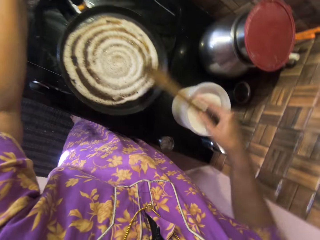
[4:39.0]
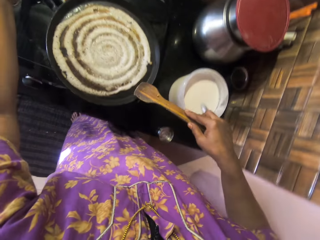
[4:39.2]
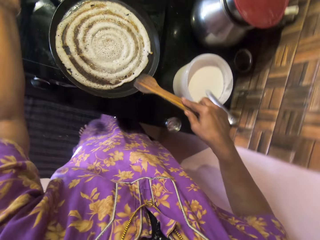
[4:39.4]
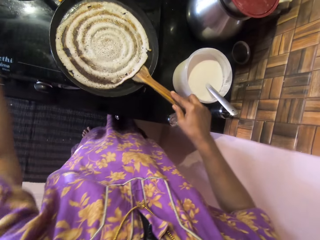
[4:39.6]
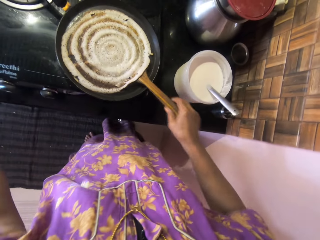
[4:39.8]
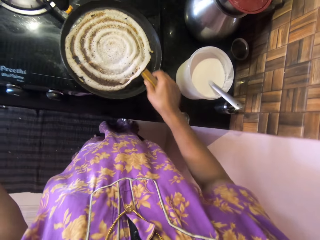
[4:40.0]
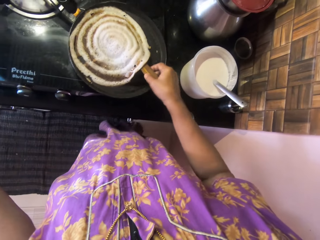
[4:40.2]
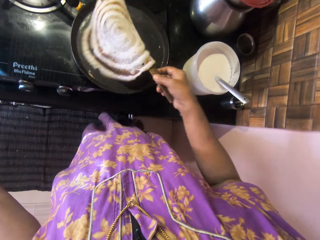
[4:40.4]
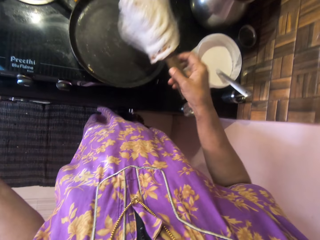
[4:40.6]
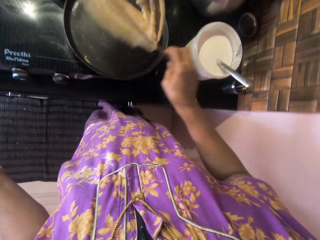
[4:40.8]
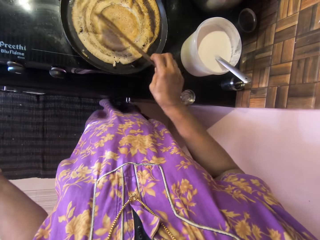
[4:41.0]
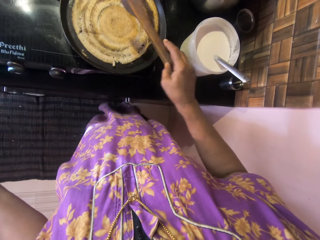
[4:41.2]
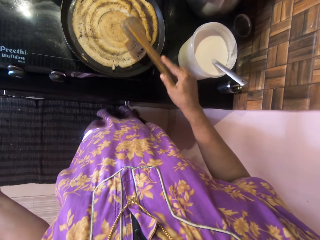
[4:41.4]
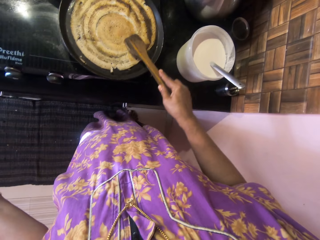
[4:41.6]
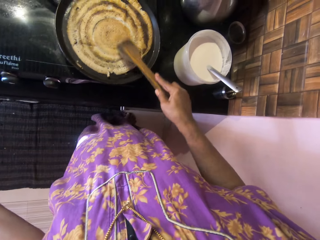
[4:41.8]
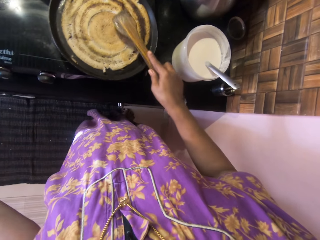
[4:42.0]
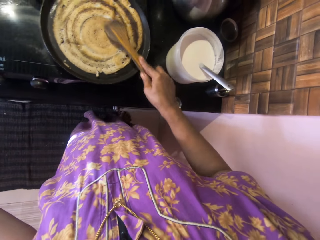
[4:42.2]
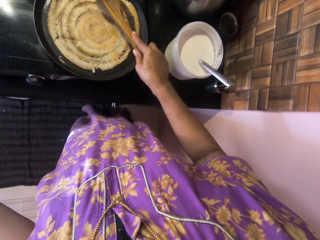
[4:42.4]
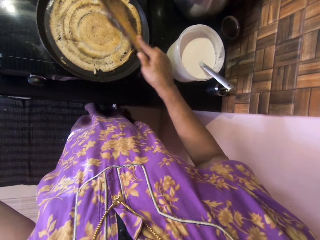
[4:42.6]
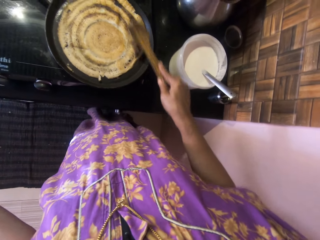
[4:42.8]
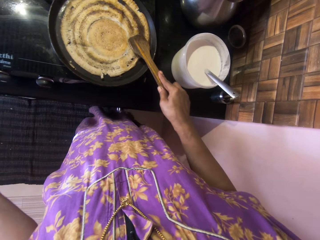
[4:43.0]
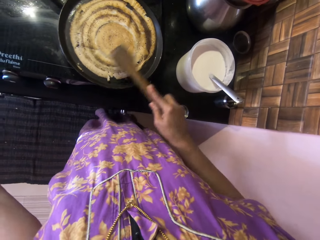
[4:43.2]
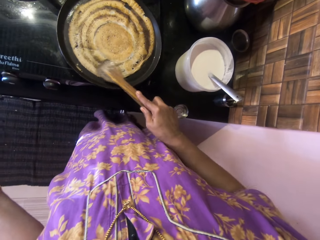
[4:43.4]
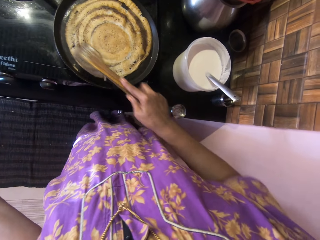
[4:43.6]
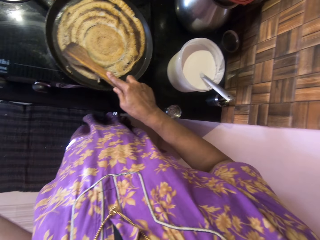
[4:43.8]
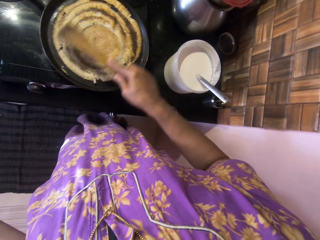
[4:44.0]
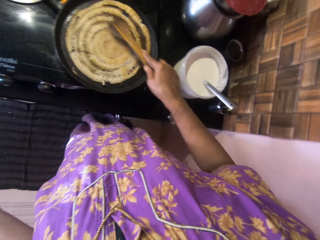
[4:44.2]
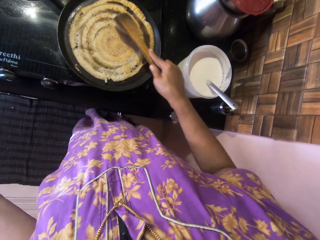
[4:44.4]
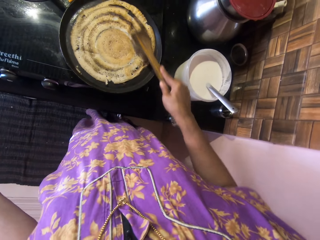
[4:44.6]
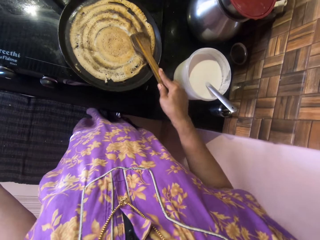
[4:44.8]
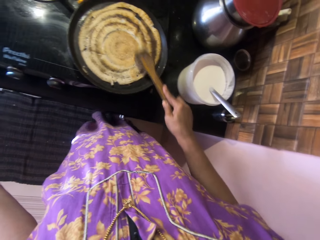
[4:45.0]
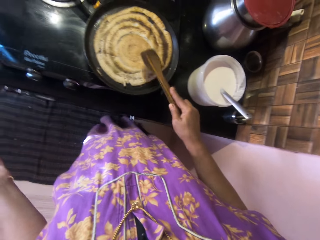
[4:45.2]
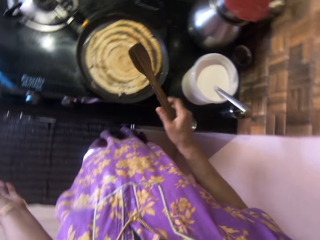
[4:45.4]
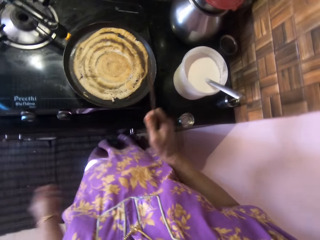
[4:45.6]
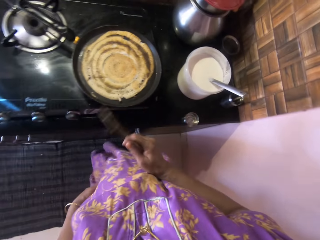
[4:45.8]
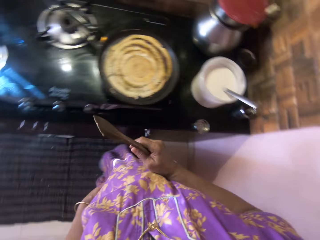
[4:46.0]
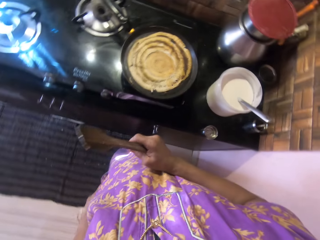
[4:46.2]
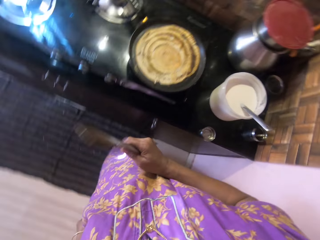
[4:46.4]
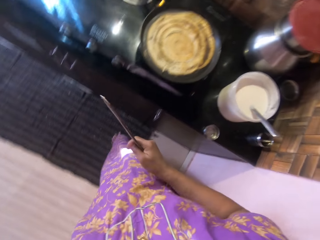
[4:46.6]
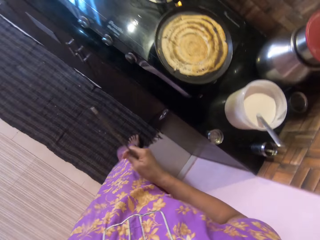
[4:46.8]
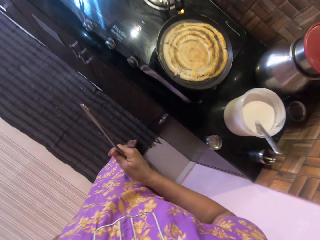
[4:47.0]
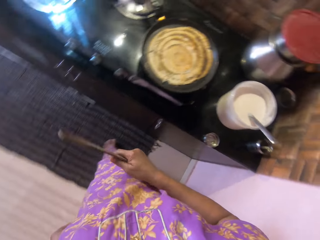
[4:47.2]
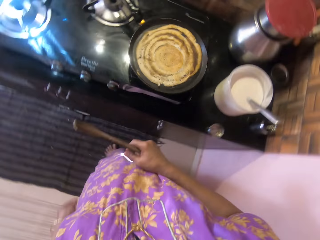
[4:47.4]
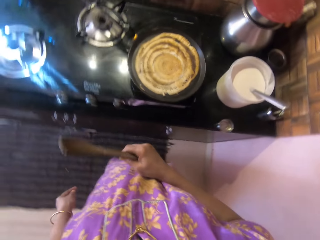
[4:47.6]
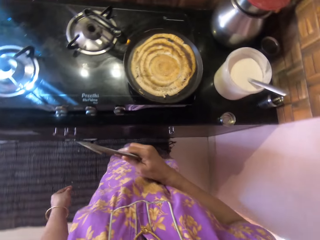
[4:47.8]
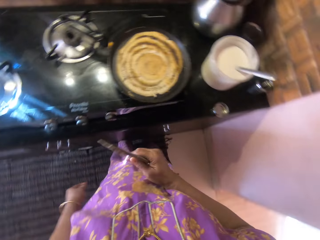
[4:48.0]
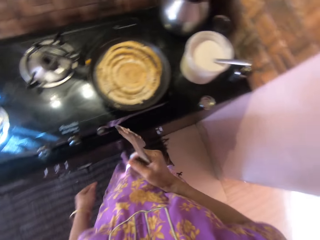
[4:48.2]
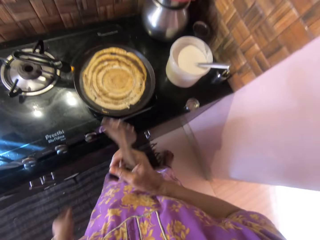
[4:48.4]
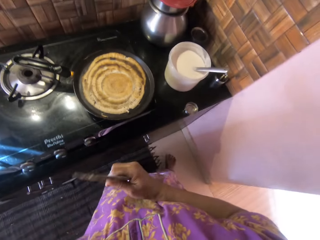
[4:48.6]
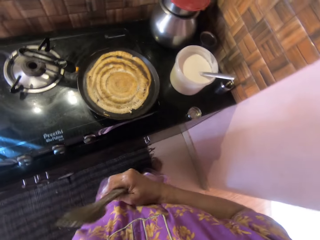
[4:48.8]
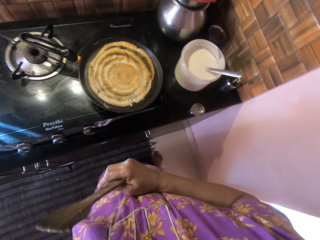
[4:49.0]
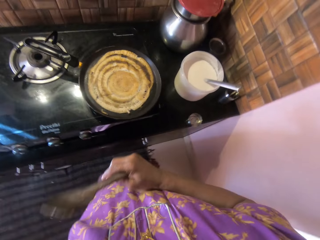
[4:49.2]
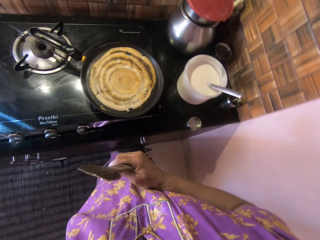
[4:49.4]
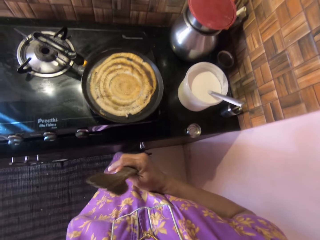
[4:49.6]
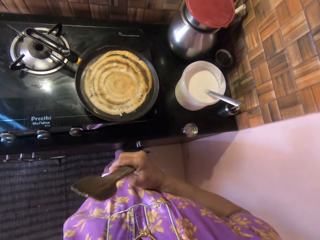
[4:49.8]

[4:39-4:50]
The camera wearer puts the cooking spoon under the pancake. They flip the pancake in the pan with the spatula. They press the cooking spoon in the pancake. They adjust the pancake in the pan with the spatula. They lift the wooden spoon and look around.

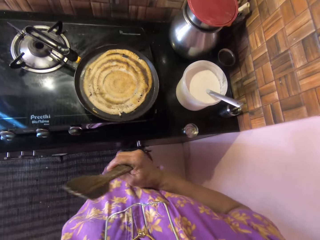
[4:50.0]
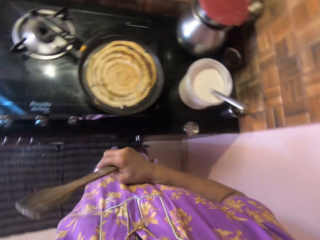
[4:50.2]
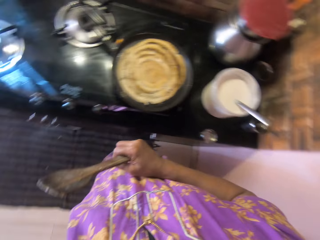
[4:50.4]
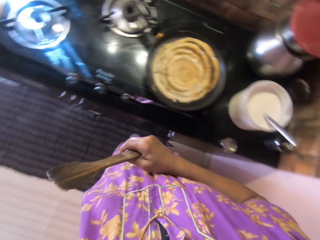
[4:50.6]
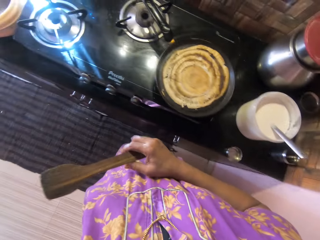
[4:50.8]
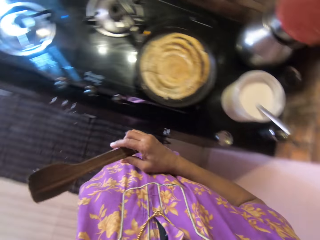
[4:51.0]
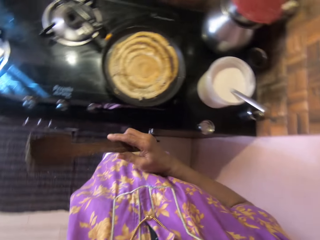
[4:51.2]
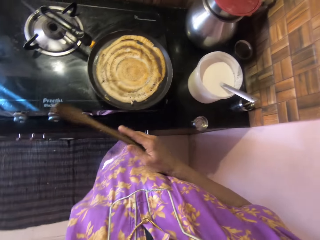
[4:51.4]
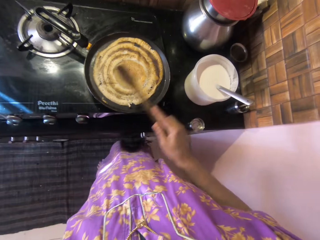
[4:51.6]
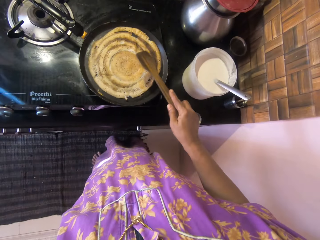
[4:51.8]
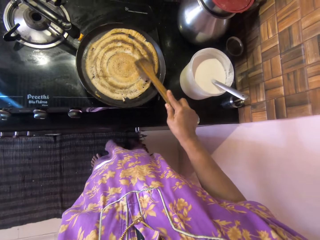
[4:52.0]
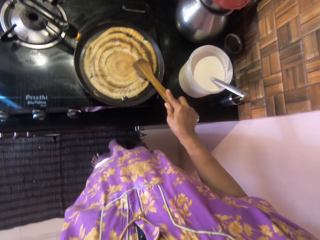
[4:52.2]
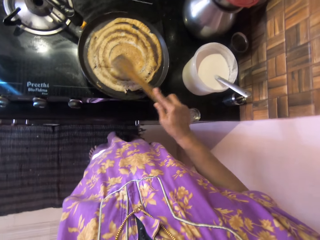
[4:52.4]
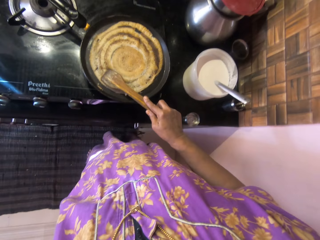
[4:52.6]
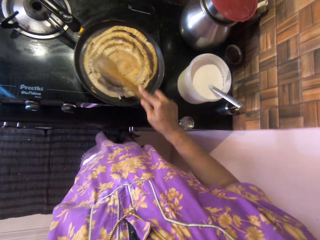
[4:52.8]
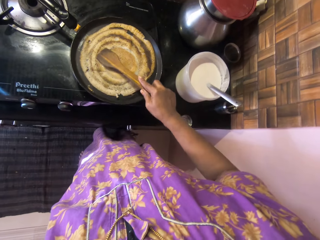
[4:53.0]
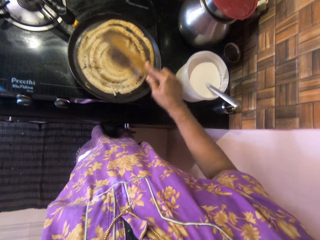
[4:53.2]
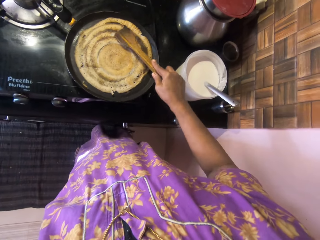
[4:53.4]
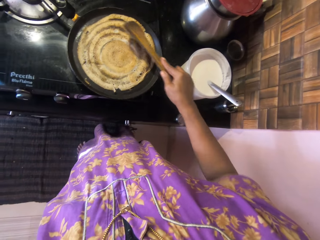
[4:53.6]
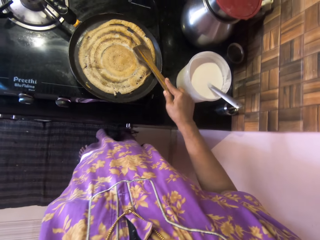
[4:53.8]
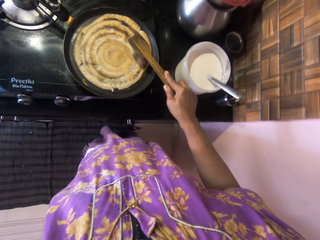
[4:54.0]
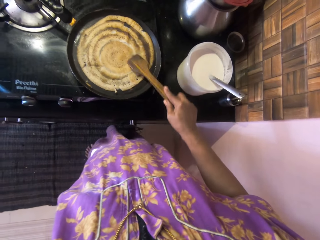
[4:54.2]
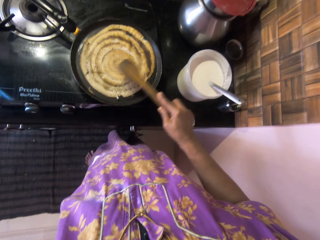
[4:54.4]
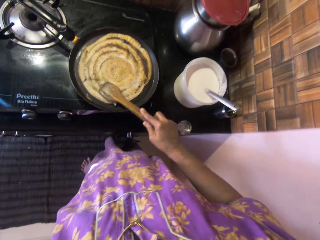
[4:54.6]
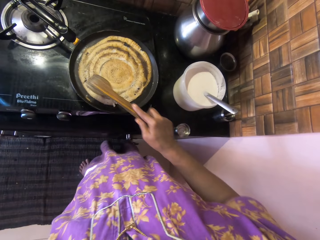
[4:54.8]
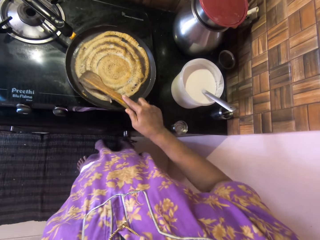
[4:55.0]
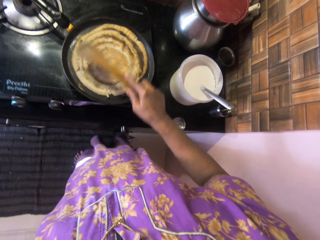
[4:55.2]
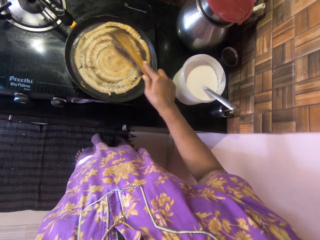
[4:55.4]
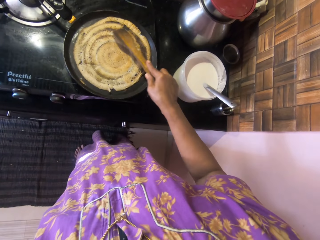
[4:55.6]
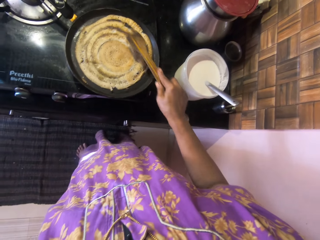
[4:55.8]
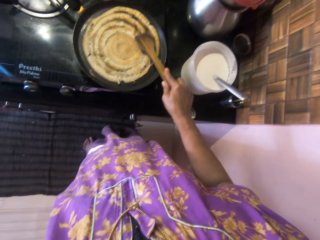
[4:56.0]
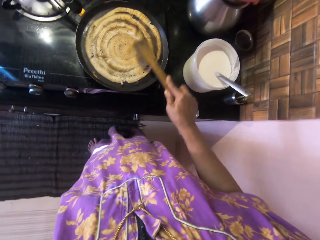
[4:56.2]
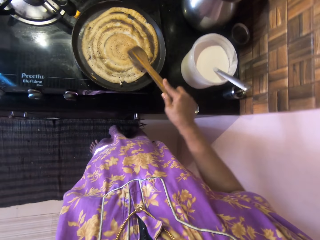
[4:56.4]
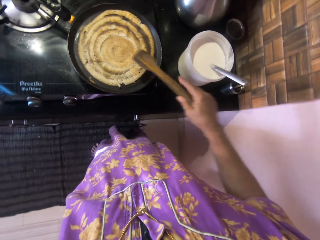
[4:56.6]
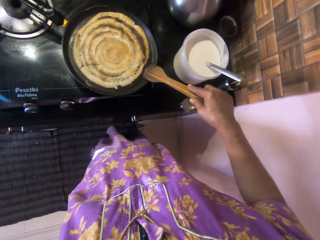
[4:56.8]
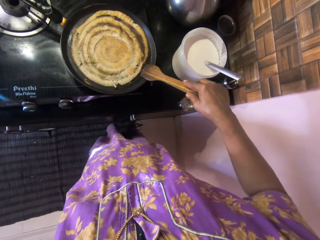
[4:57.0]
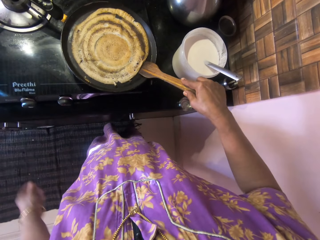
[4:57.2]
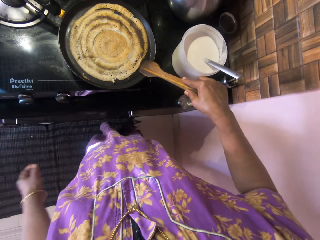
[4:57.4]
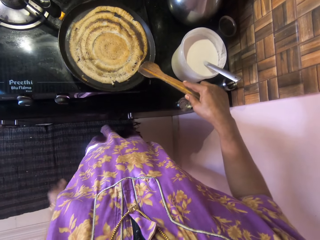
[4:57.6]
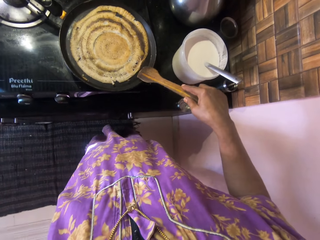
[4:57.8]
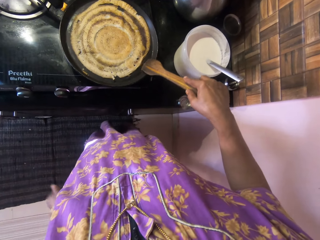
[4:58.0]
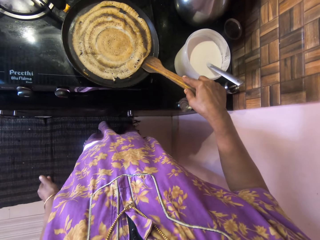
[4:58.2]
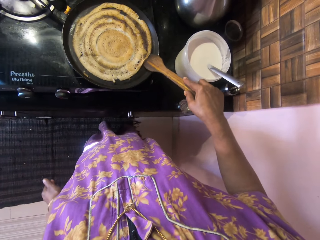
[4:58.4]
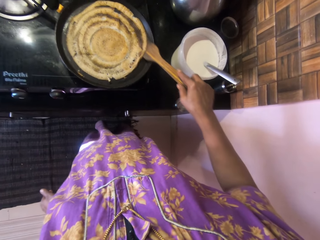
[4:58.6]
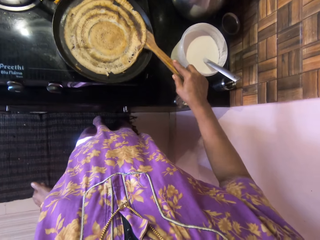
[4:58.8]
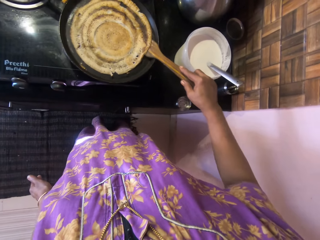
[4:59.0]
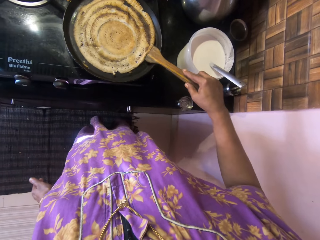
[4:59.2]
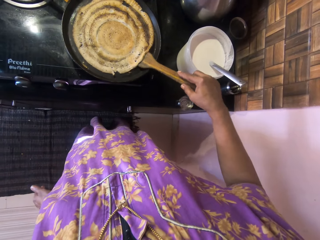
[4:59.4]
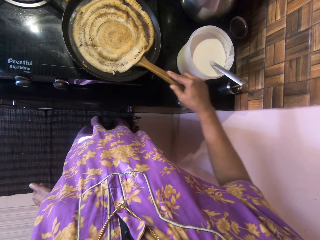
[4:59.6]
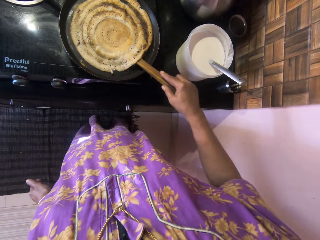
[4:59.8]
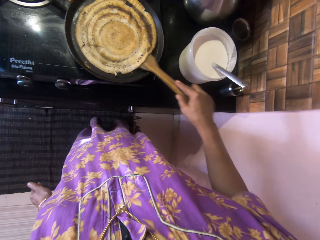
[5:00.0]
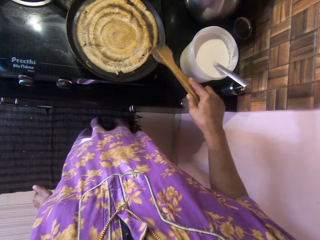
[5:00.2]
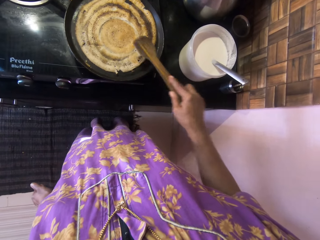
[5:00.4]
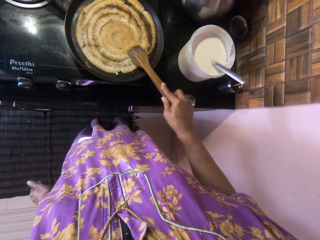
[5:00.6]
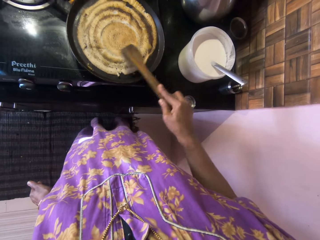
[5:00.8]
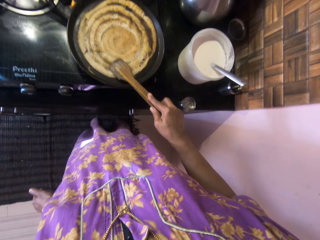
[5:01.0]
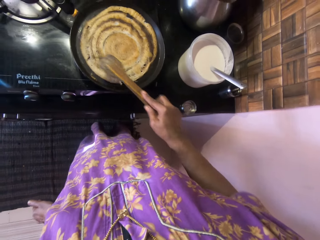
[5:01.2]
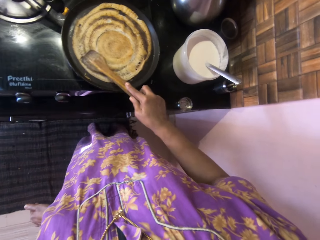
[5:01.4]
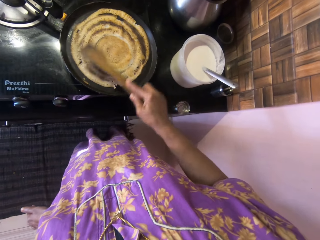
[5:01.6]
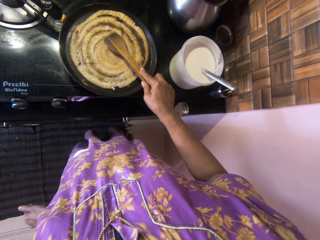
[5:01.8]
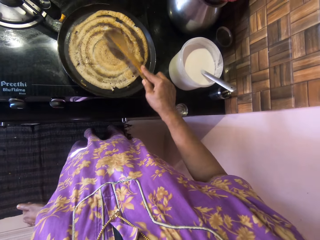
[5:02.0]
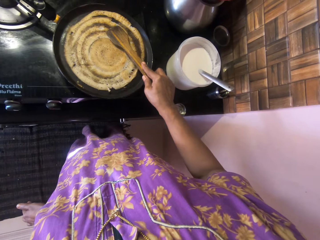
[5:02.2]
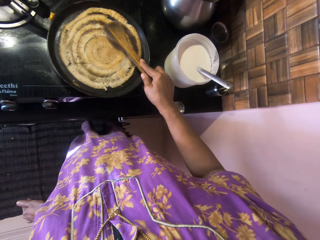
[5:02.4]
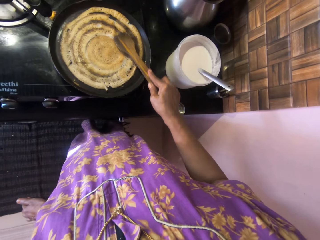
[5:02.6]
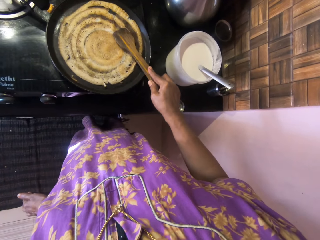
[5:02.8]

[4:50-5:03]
The camera wearer moves the wooden spoon. They adjust the pancake with the wooden spatula. They tap on the flat bread with the wooden spoon. They adjust the flat bread. They tap on the flat bread with the wooden spoon.
